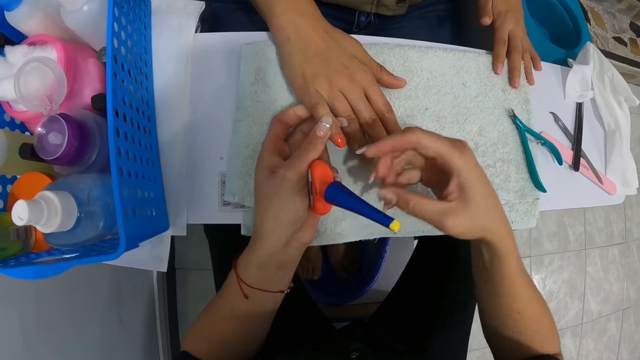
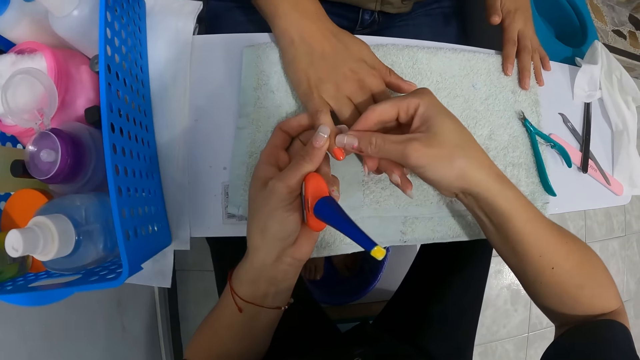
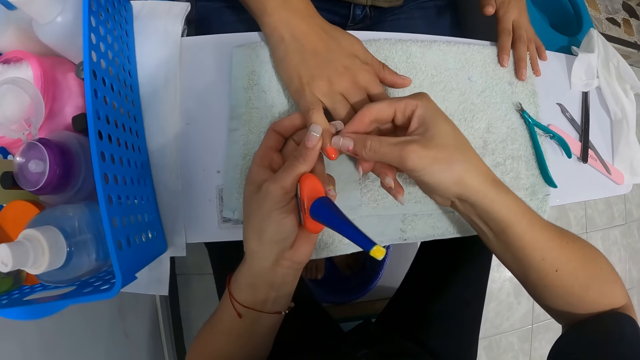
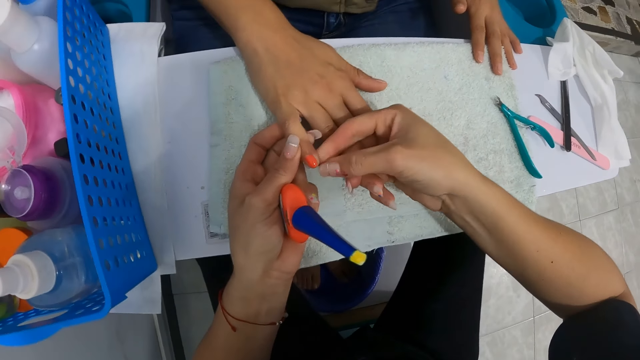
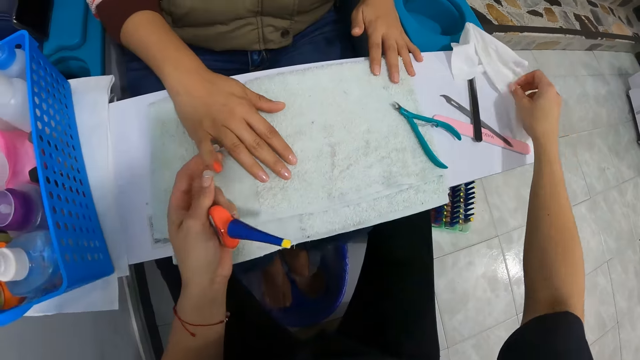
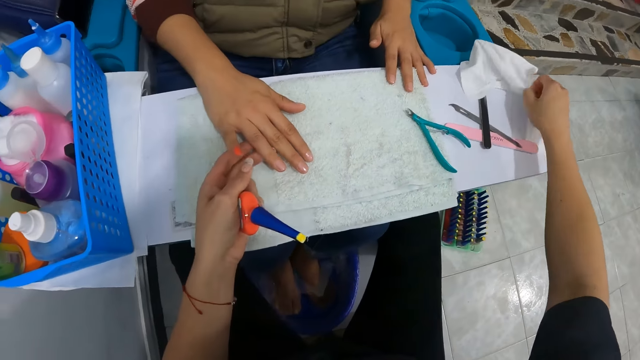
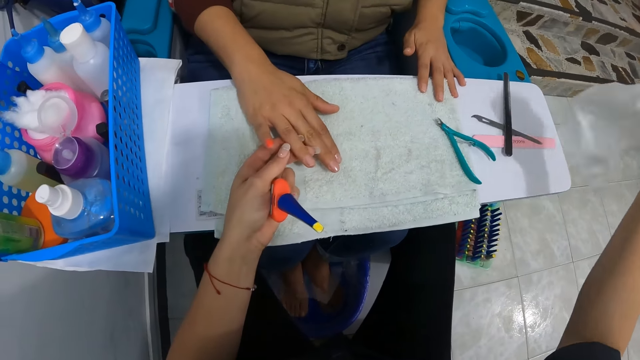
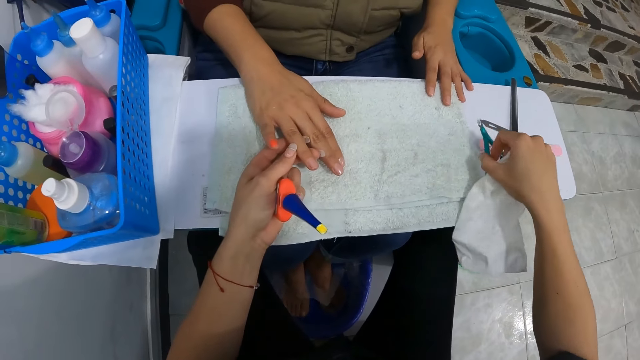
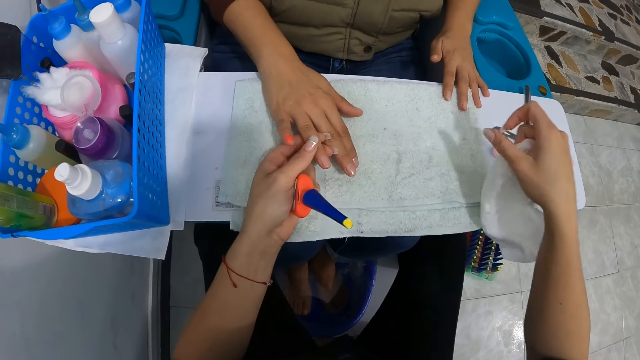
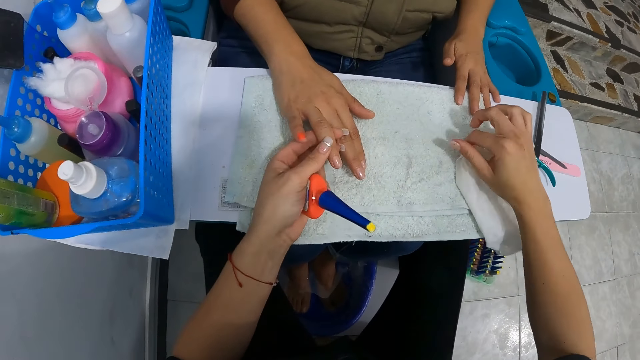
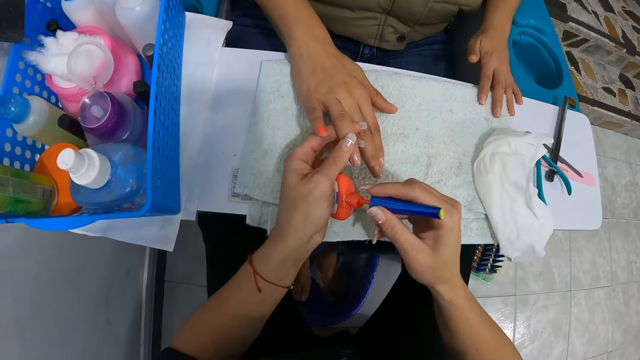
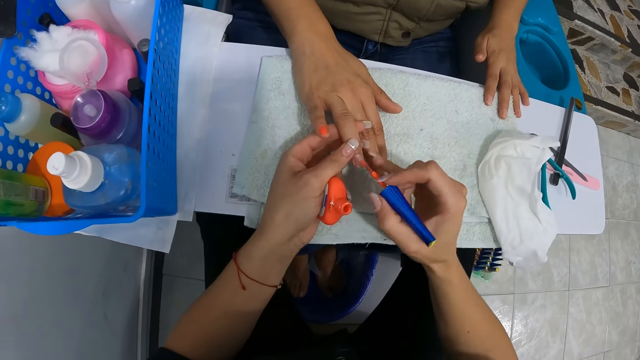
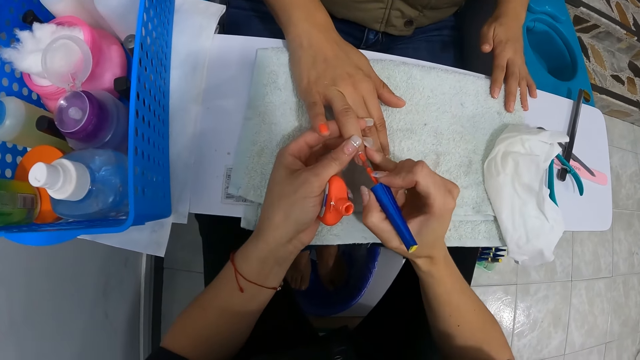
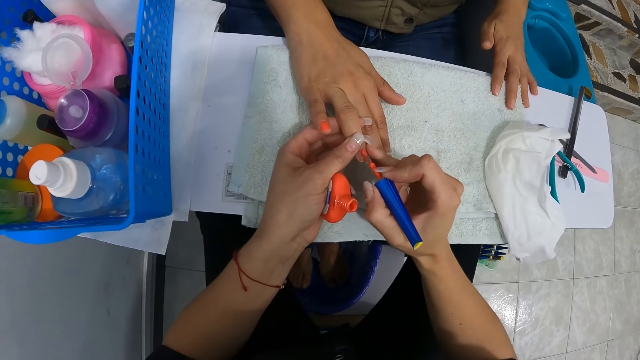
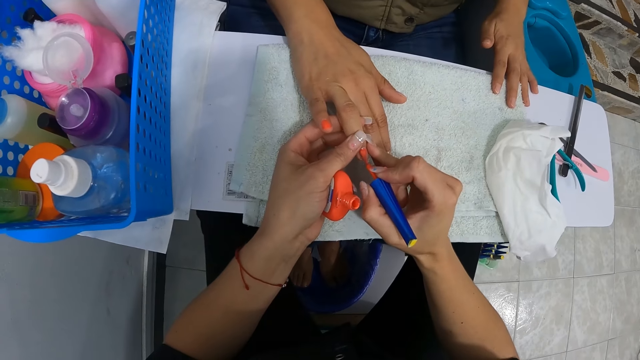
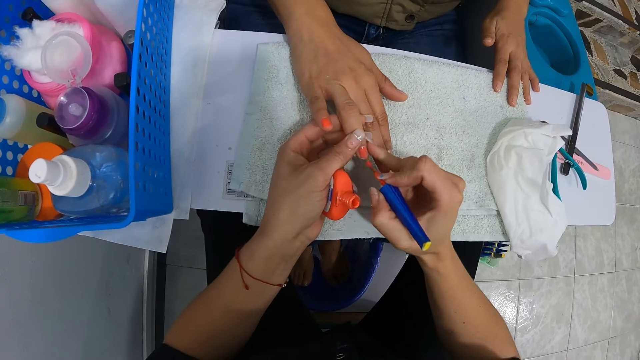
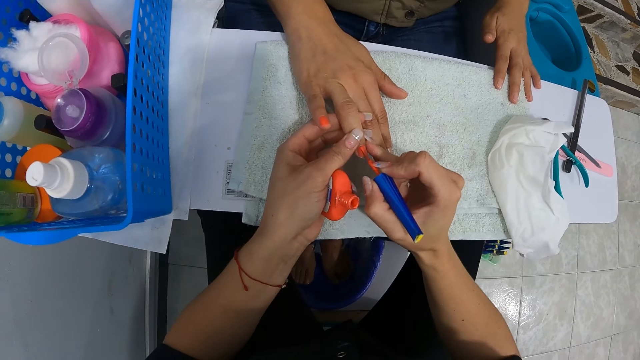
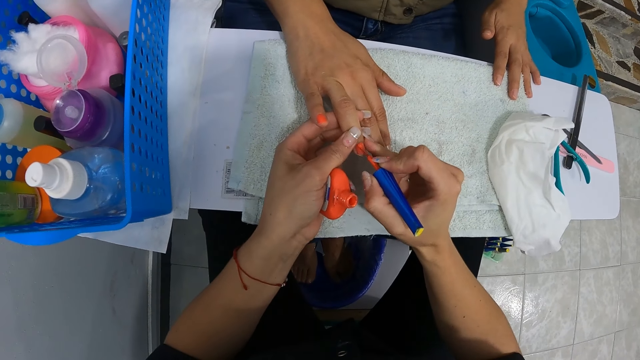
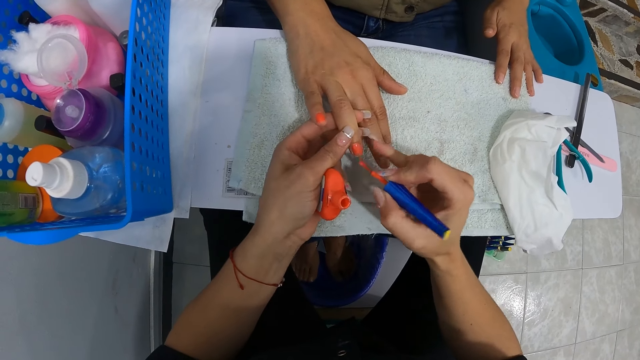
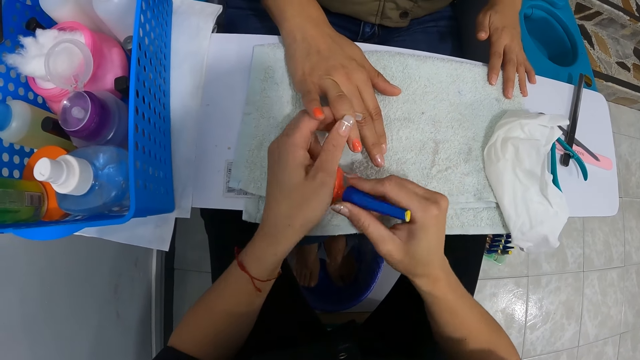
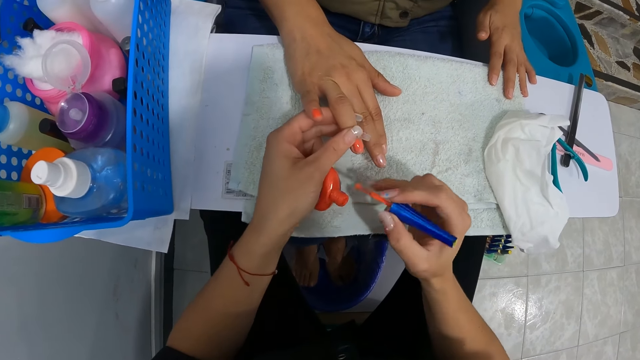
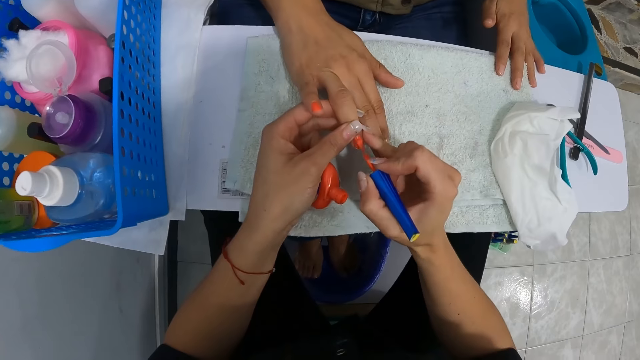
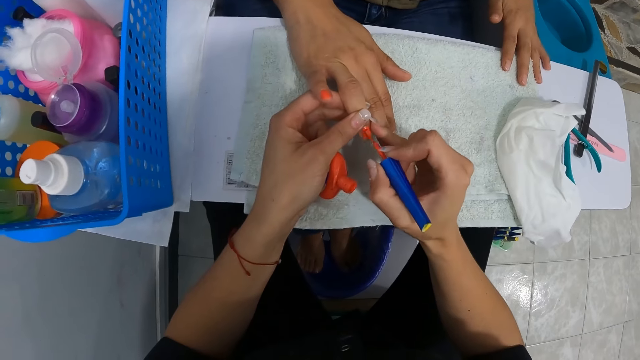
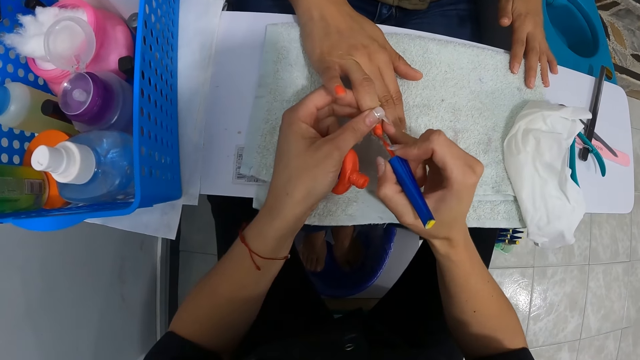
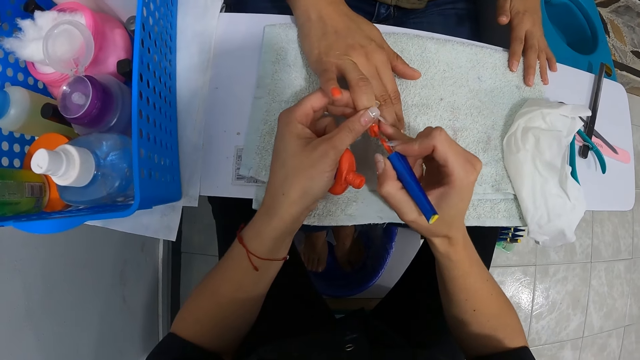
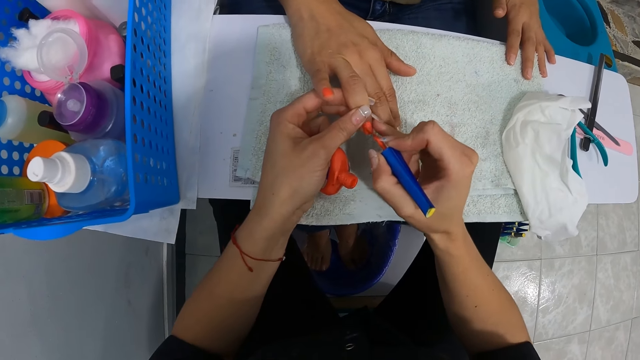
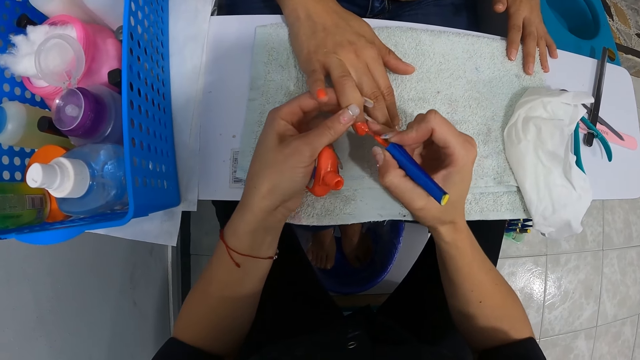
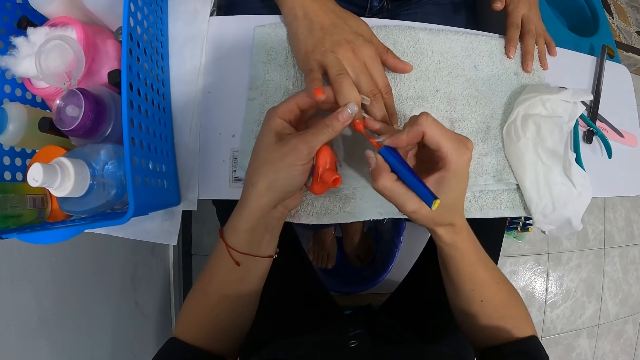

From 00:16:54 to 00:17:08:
The camera wearer puts the nail polish brush into the bottle of nail polish with her right hand. She cleans the finger with her right hand. She wipes the excess nail polish with her finger. She picks up the paper towel from the table with her right hand. She holds a finger with her left hand. She picks up the cuticle nipper from the table with her right hand and drops the cuticle nipper on the table with her right hand. She drops the paper towel on the table with her right hand. She picks up the nail polish brush from the bottle of nail polish with her right hand. She applies nail polish on a woman's right hand nail with the nail polish brush with her right hand. She dips the nail polish brush into the bottle of nail polish with her right hand. She paints the finger with the nail polish brush with her right hand.

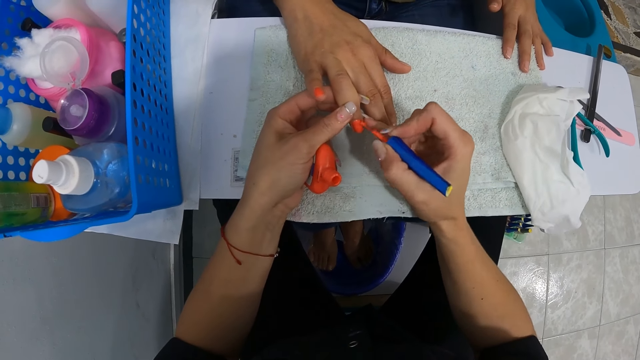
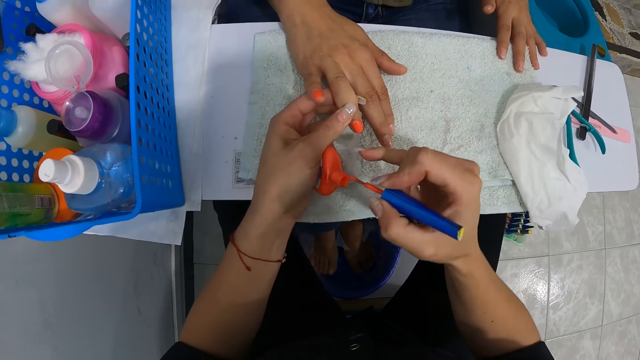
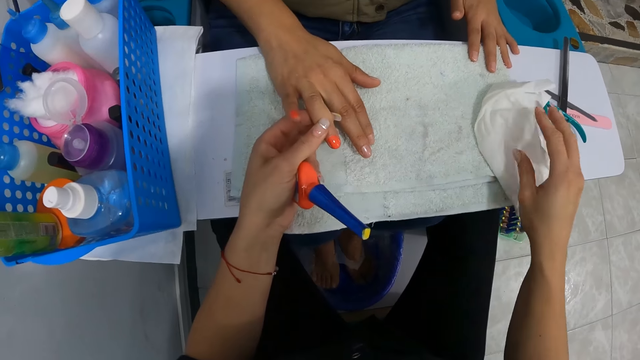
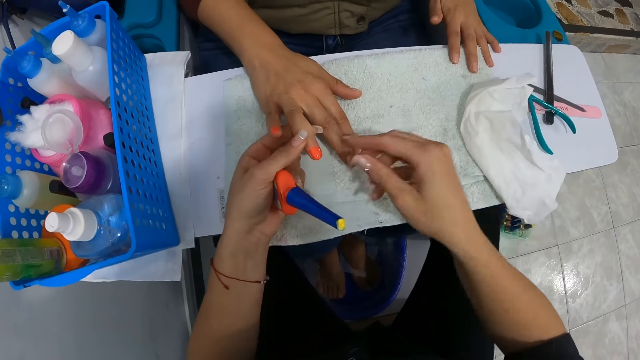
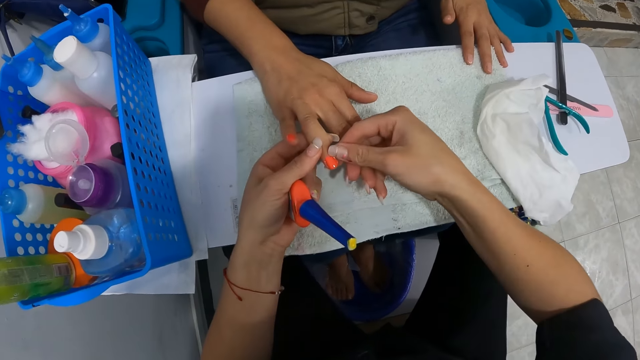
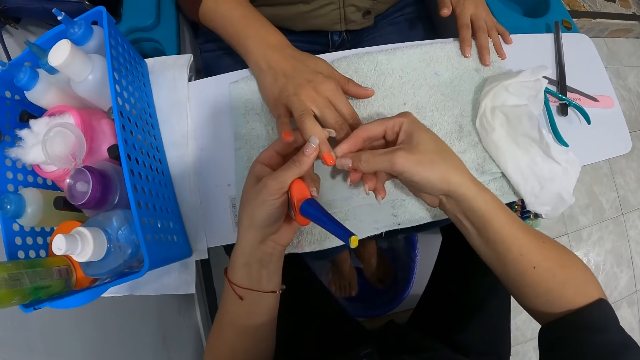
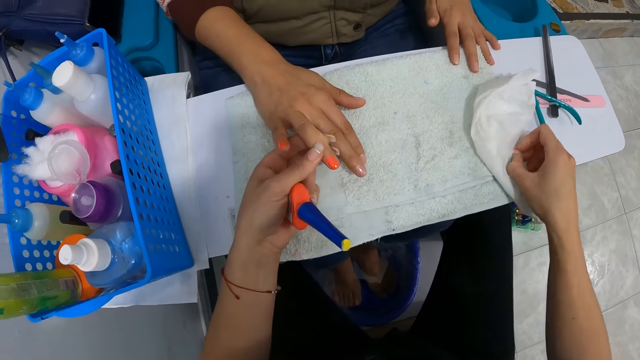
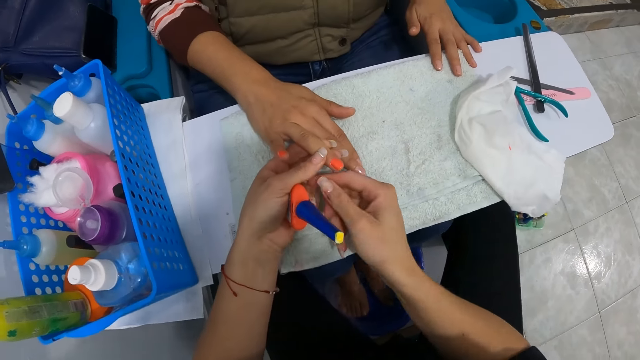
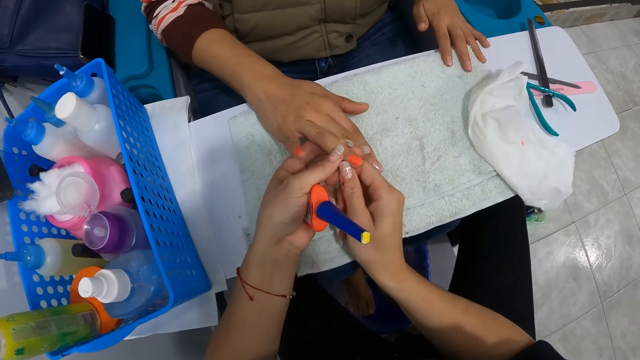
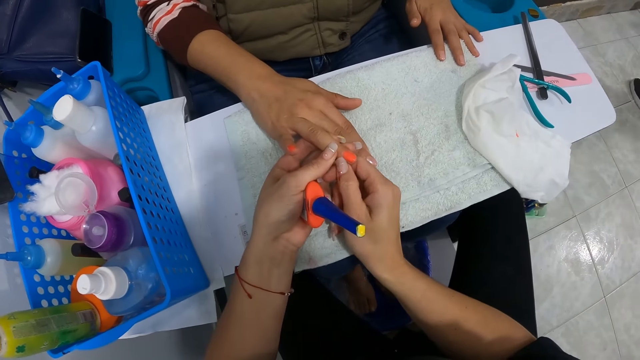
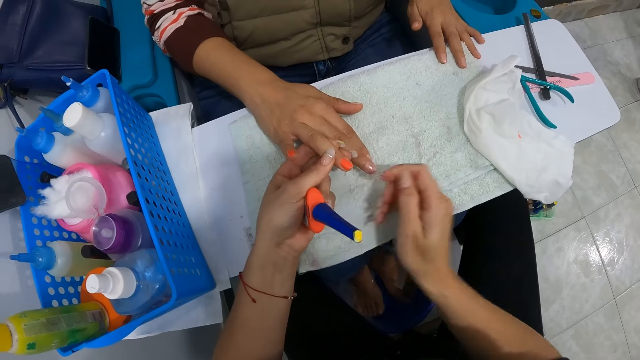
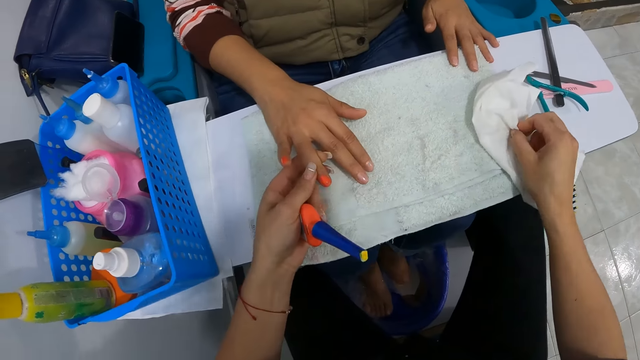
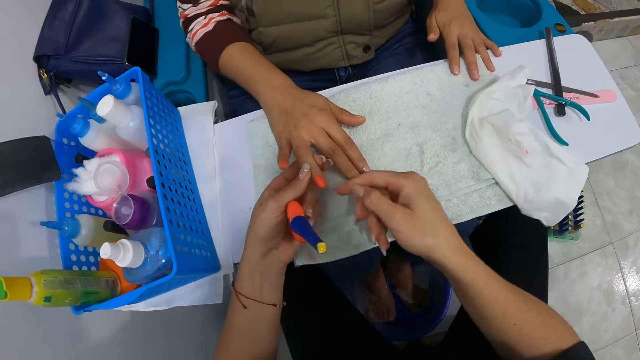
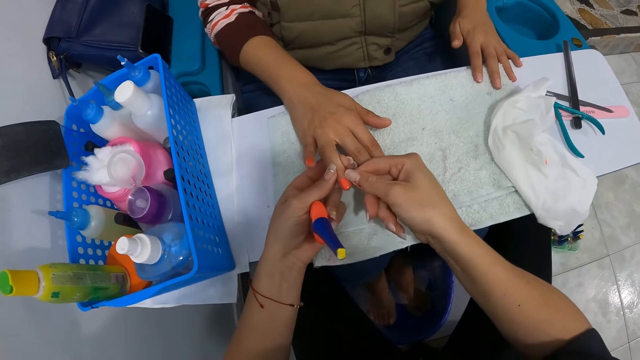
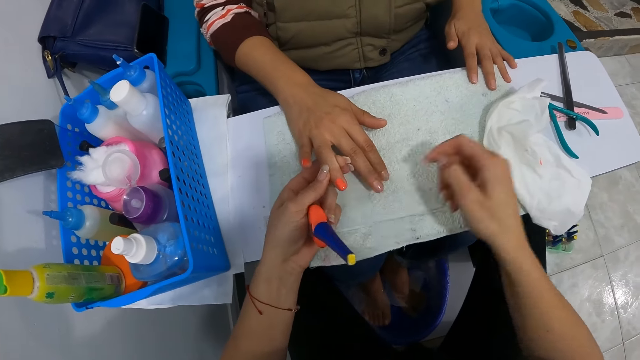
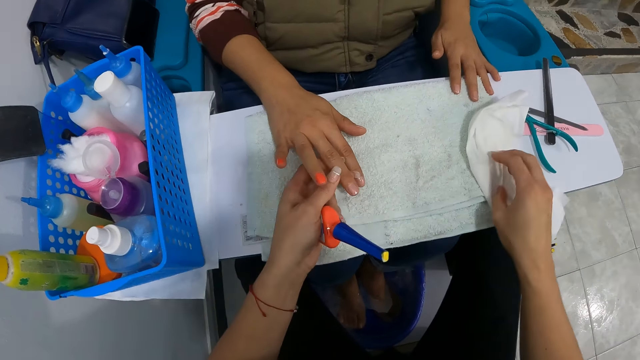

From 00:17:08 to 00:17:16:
The camera wearer puts the nail polish brush into the bottle of nail polish with her right hand. She wipes her right hand on the paper towel. She wipes the excess nail polish with her finger. She cleans the finger with her right hand. She wipes her right hand on the paper towel. She cleans the finger with her right hand. She wipes her right hand on the paper towel. She cleans the finger with her right hand. She wipes her right hand on the paper towel. She holds a finger with her left hand.
